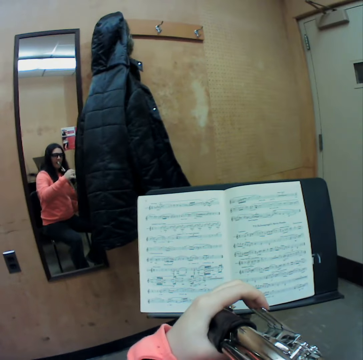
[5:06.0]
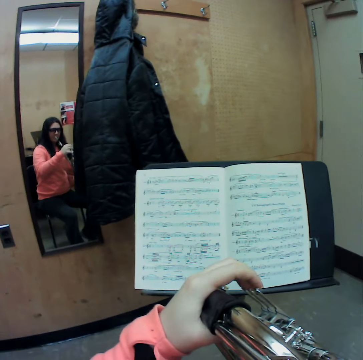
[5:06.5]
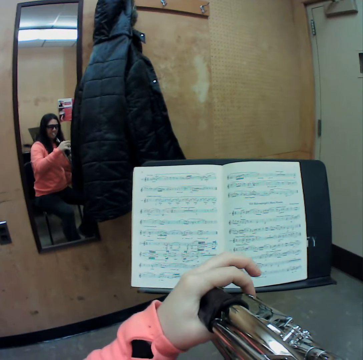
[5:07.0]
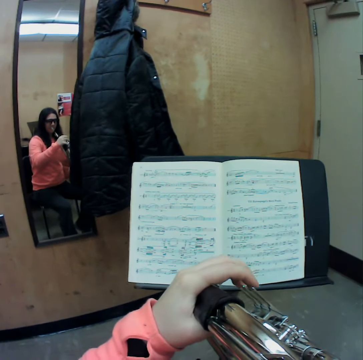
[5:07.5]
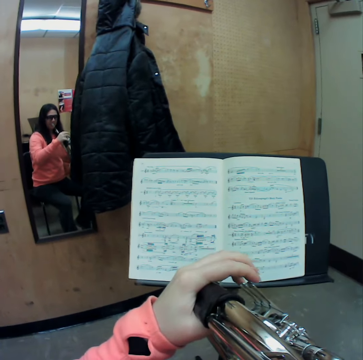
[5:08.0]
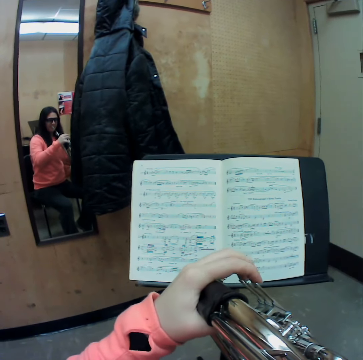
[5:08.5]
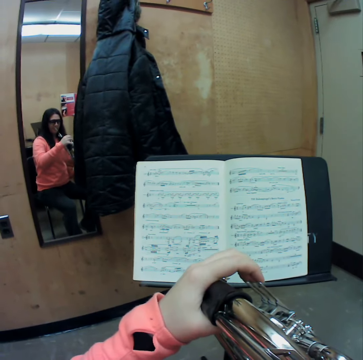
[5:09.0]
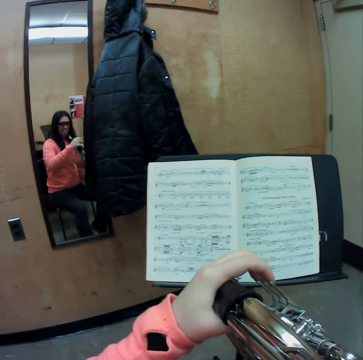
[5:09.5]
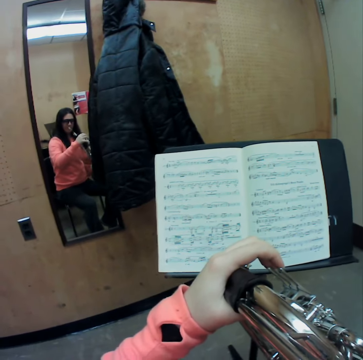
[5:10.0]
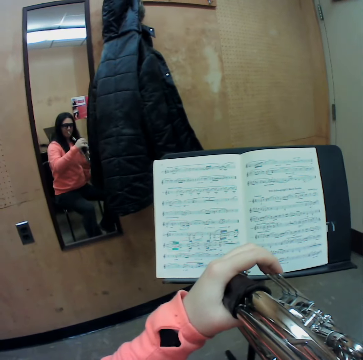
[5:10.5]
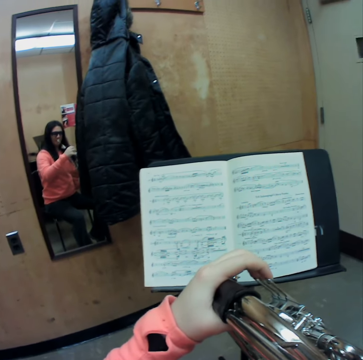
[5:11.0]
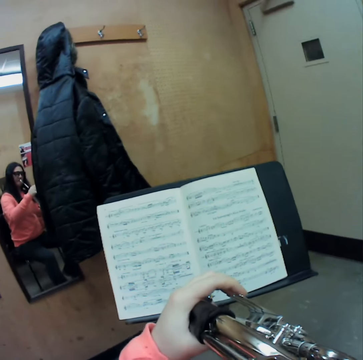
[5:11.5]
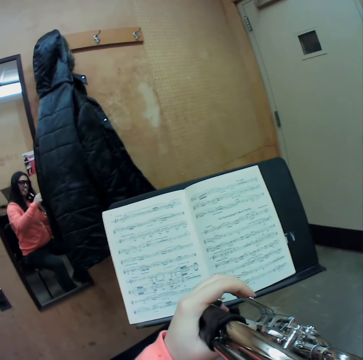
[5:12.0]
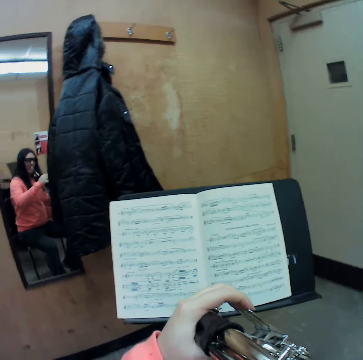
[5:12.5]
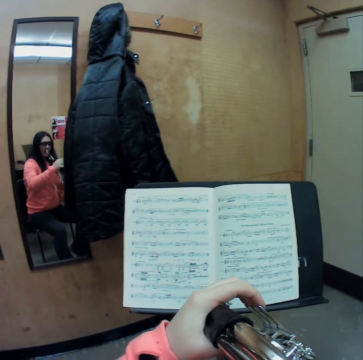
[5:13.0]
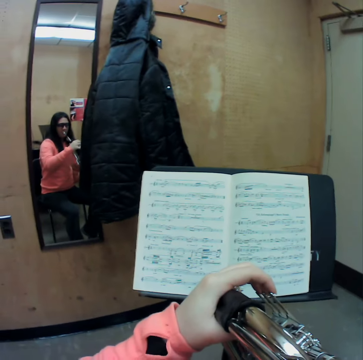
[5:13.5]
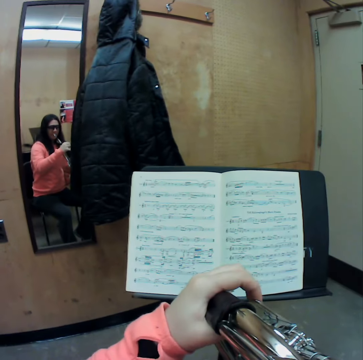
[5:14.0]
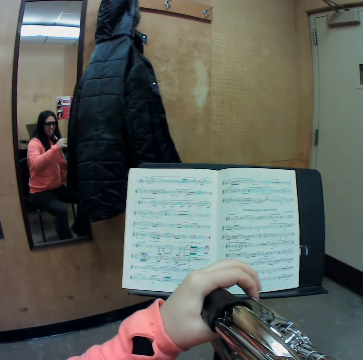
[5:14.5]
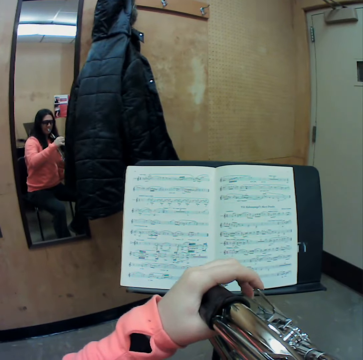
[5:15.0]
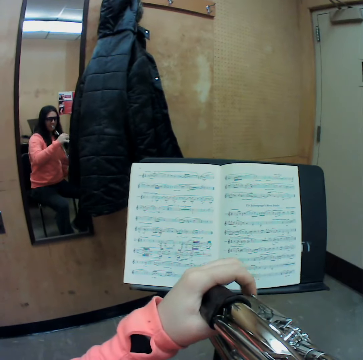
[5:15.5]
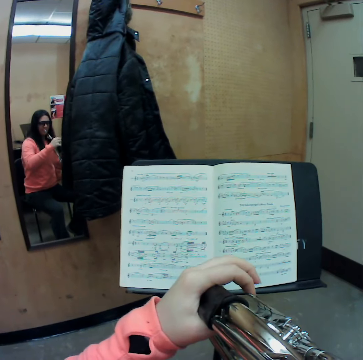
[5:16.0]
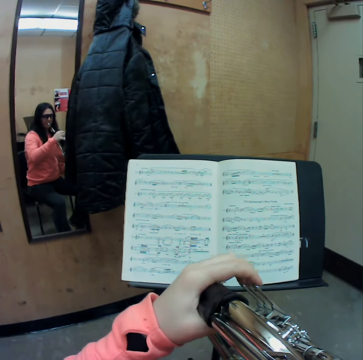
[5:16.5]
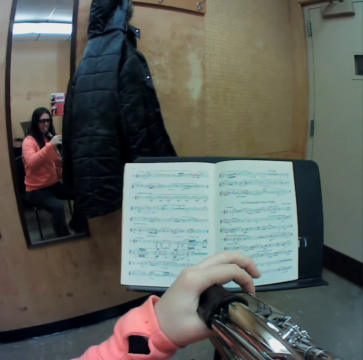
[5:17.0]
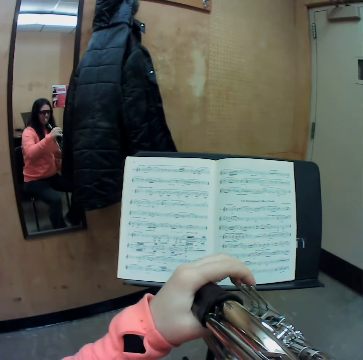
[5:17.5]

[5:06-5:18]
The camera wearer plays the trumpet with her fingers. She pauses playing the trumpet. She plays the trumpet with her fingers.

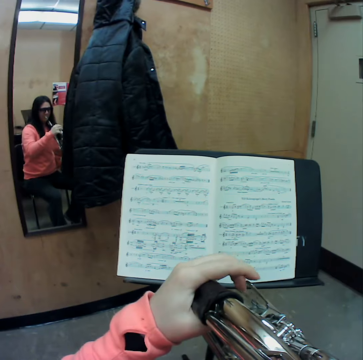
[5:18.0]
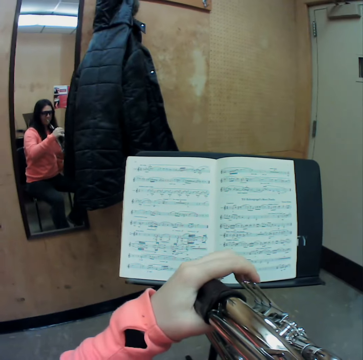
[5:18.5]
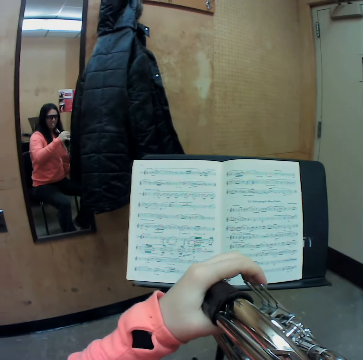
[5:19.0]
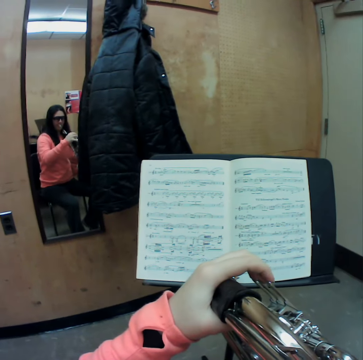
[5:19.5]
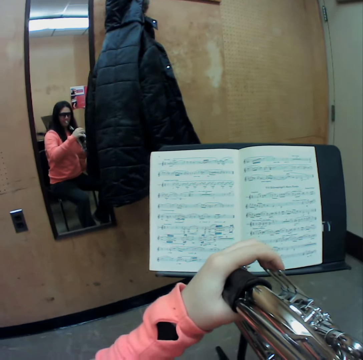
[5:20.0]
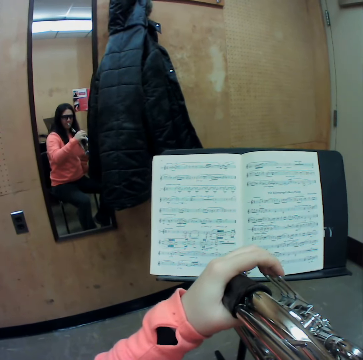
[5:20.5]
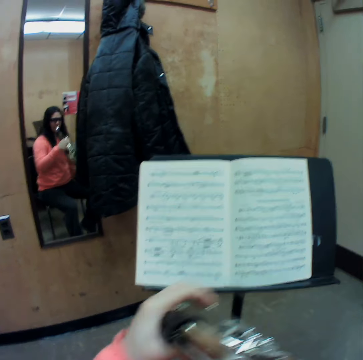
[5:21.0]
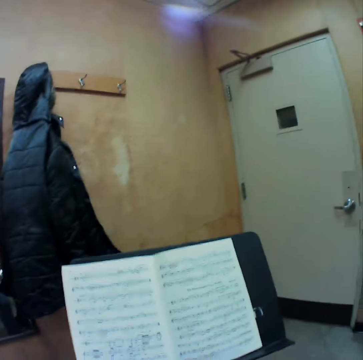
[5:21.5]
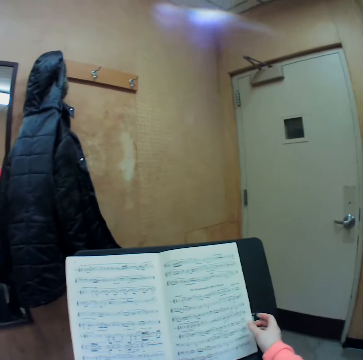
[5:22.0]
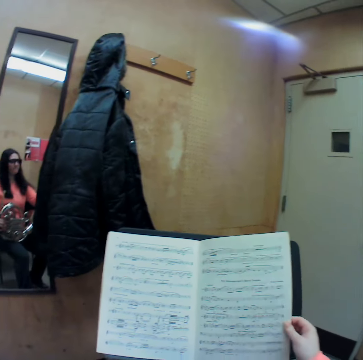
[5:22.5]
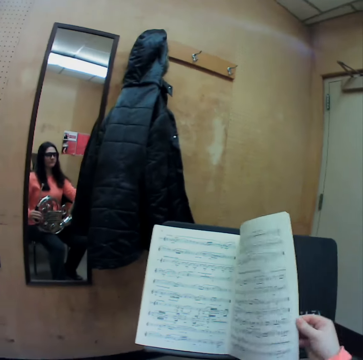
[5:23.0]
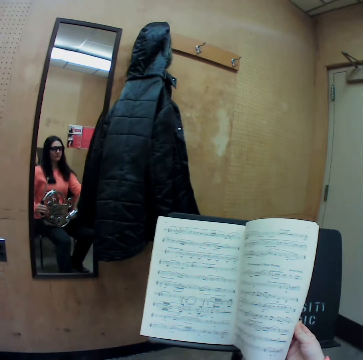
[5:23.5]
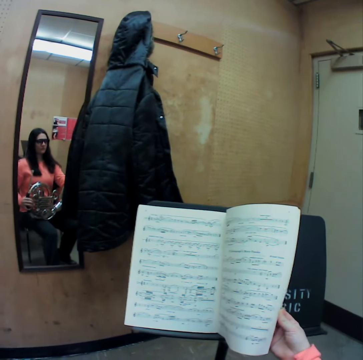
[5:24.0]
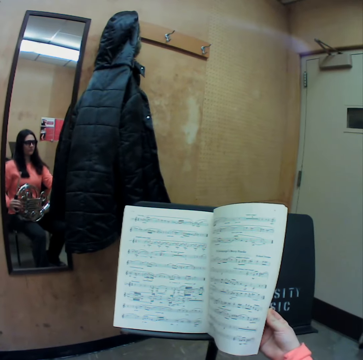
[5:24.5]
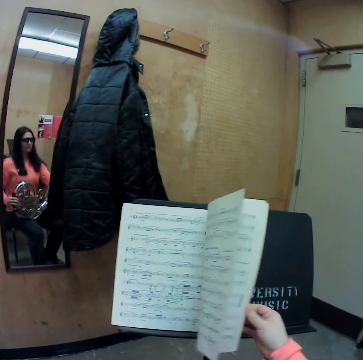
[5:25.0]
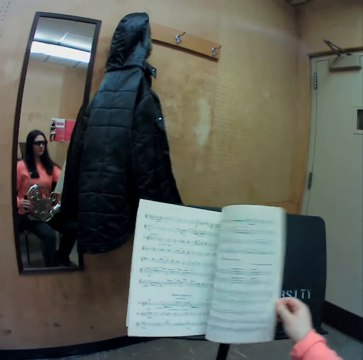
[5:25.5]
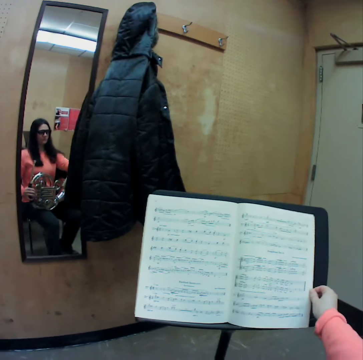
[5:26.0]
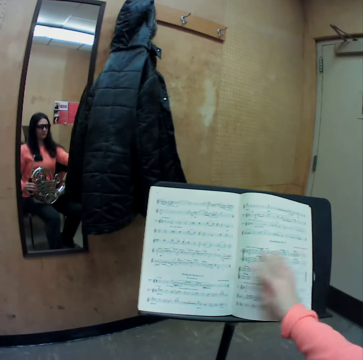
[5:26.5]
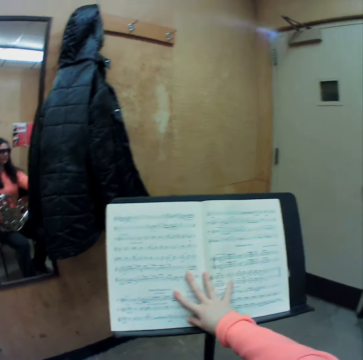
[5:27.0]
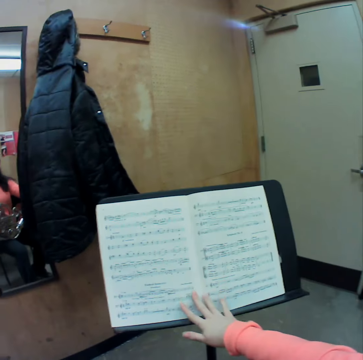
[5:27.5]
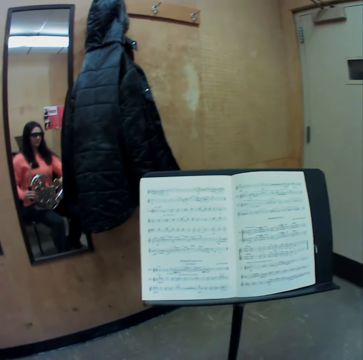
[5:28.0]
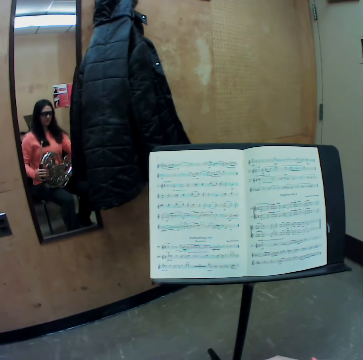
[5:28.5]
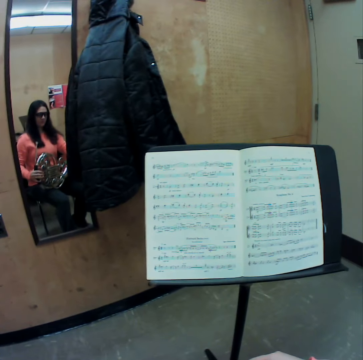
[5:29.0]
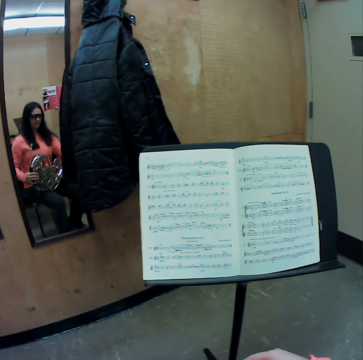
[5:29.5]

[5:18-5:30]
The camera wearer pauses playing the trumpet. She flips through a page of a music book with her right hand. She touches the book. She places her right hand on the music note. She touches the trumpet.

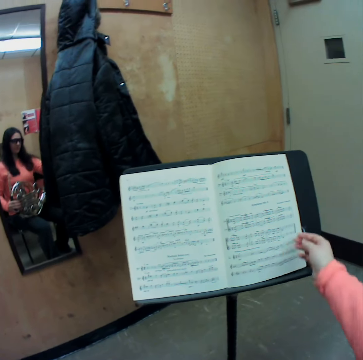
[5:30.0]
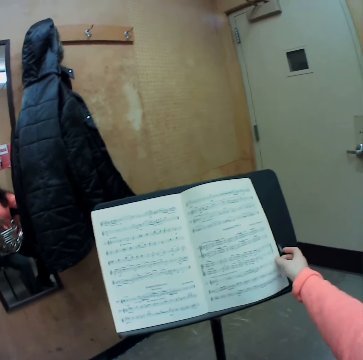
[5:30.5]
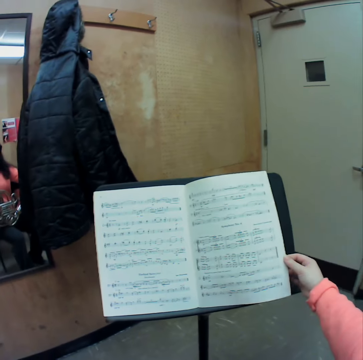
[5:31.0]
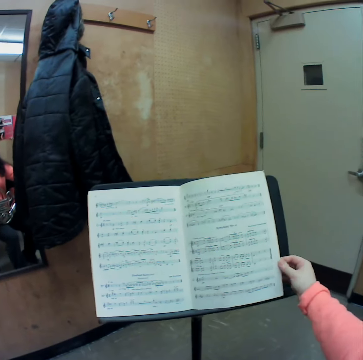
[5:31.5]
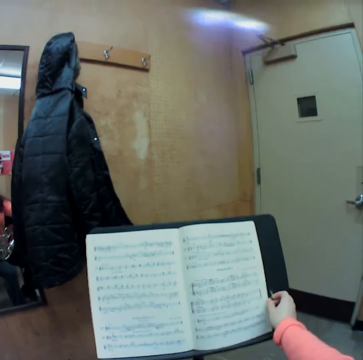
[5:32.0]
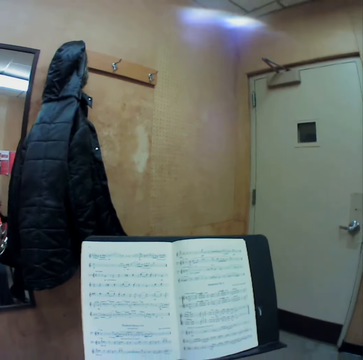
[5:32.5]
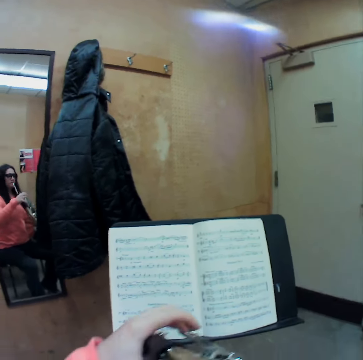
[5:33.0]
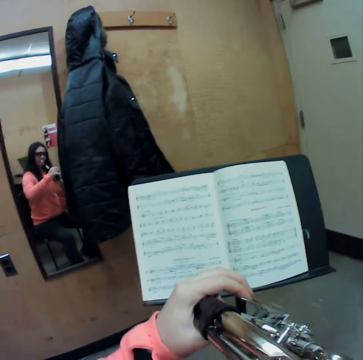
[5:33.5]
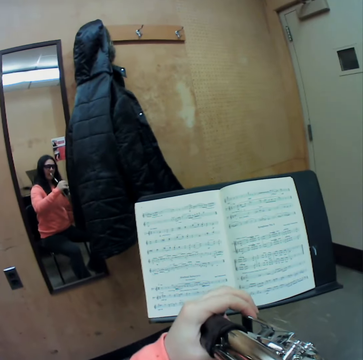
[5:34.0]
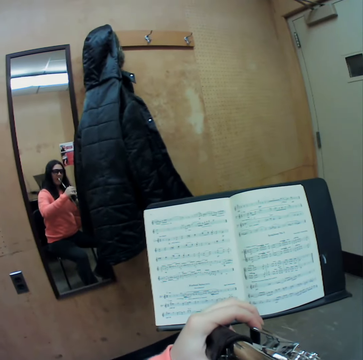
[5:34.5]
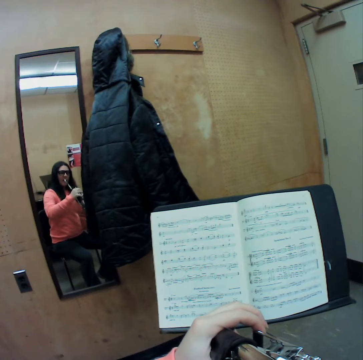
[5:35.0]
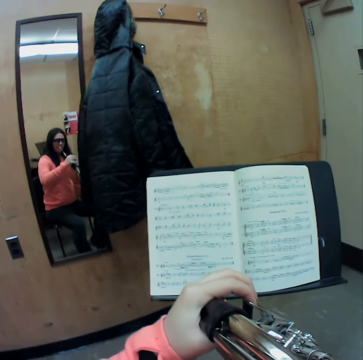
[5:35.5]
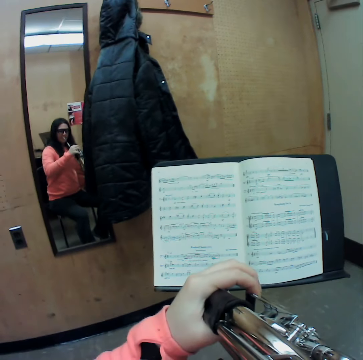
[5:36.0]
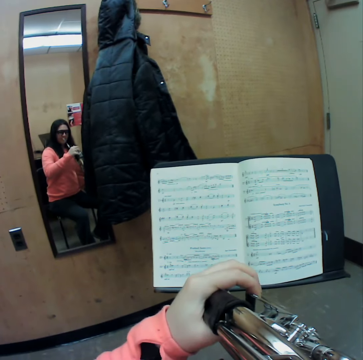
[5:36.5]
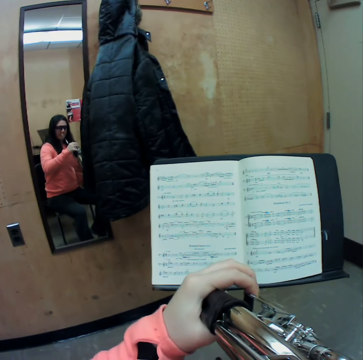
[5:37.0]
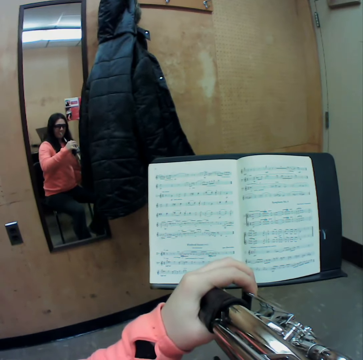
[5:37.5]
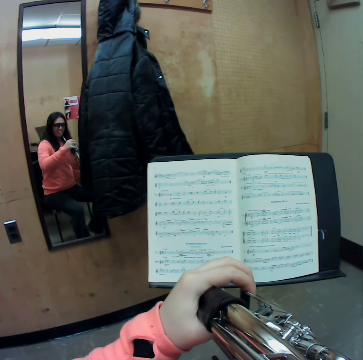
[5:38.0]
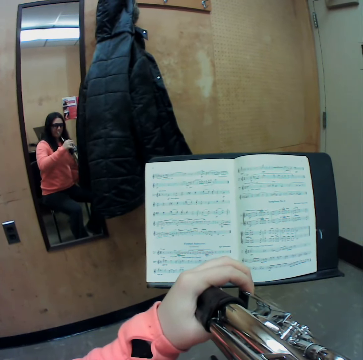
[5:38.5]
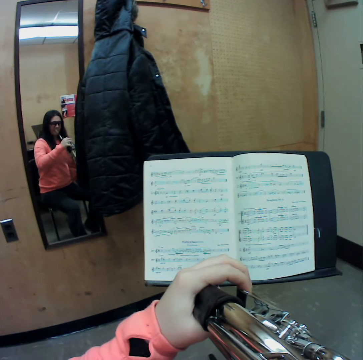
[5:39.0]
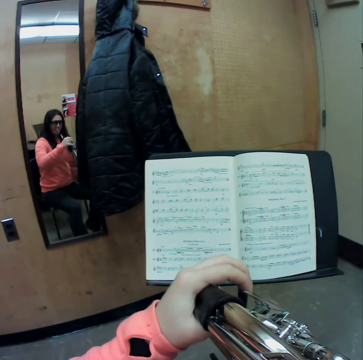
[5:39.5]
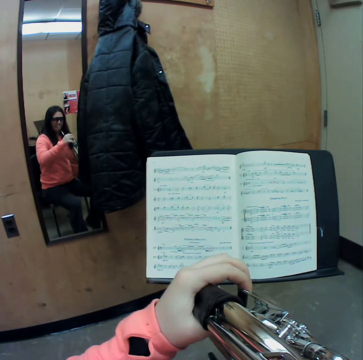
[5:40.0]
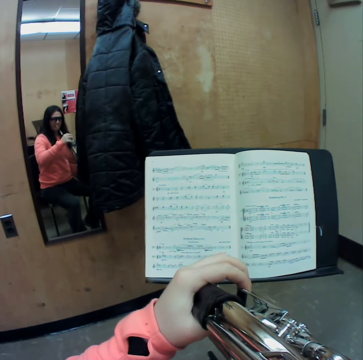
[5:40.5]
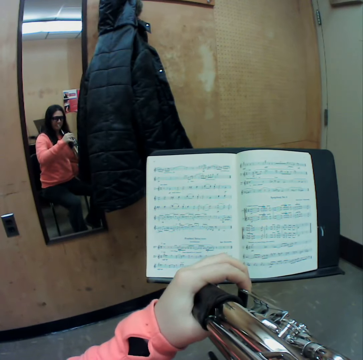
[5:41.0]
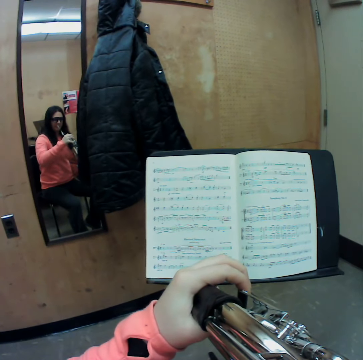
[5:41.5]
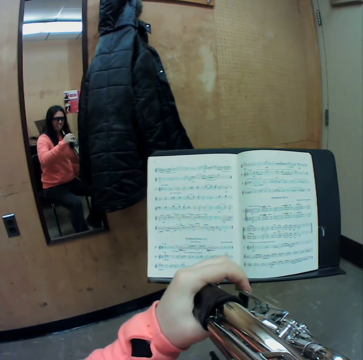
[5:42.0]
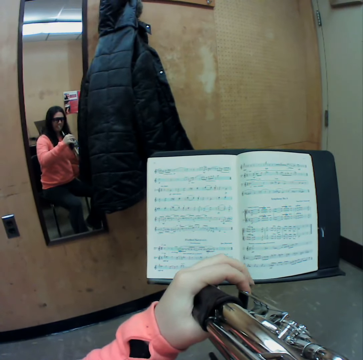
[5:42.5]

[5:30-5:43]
The camera wearer flips a book. She holds another page of the music book. She takes her right hand off the music book. She blows a trumpet or french horn. She plays the french horn with her left hand. She plays the trumpet with her fingers.
